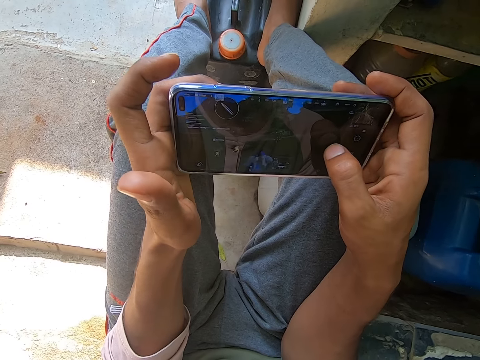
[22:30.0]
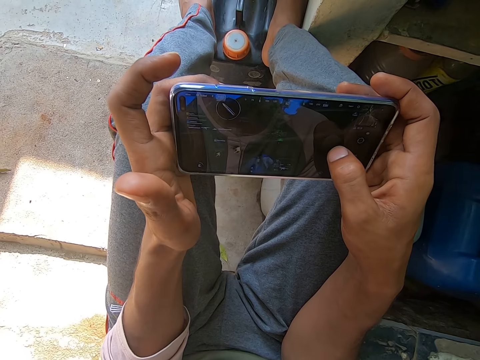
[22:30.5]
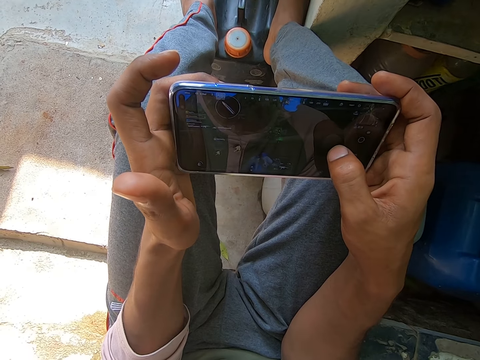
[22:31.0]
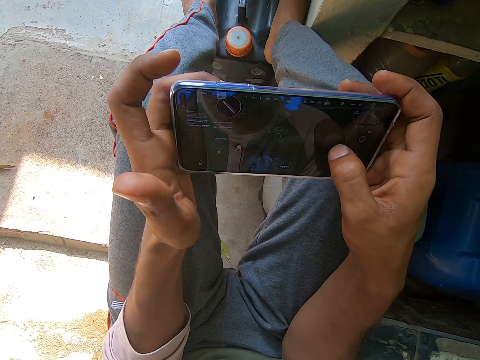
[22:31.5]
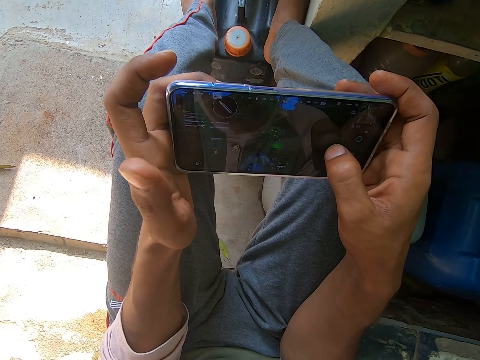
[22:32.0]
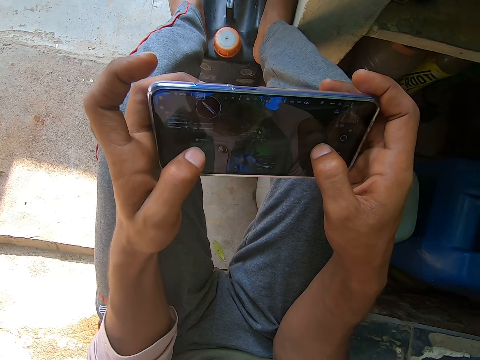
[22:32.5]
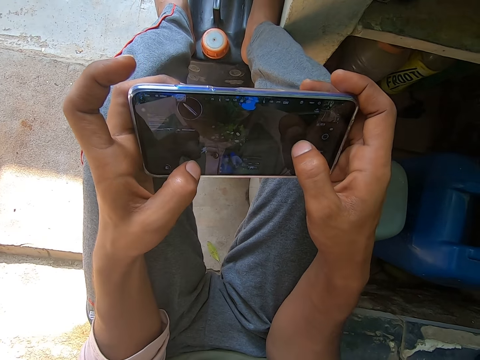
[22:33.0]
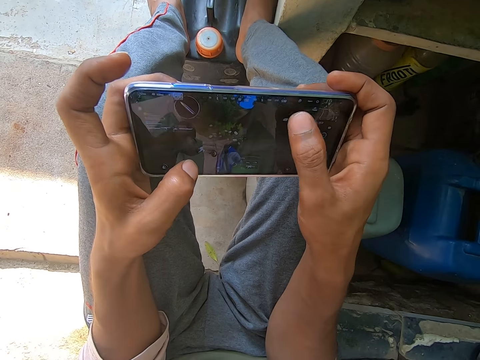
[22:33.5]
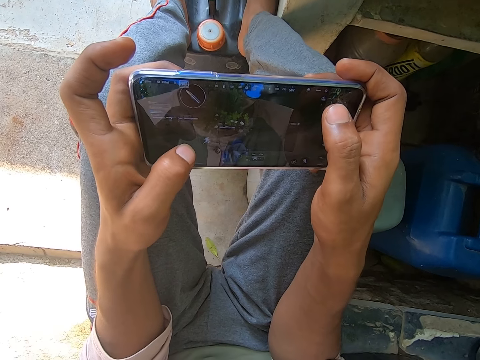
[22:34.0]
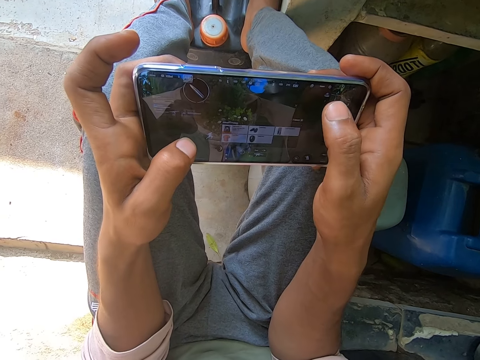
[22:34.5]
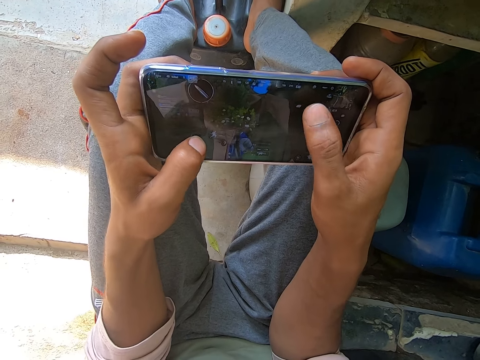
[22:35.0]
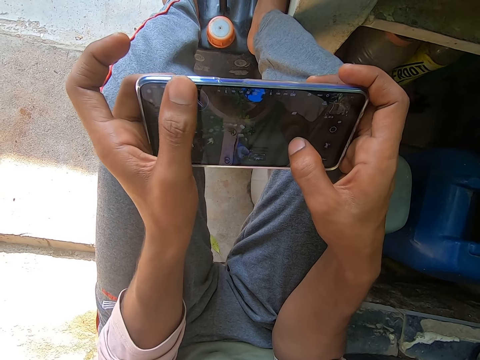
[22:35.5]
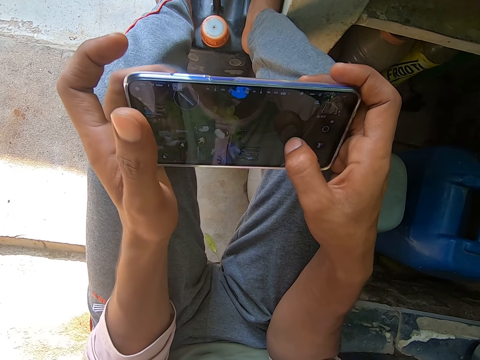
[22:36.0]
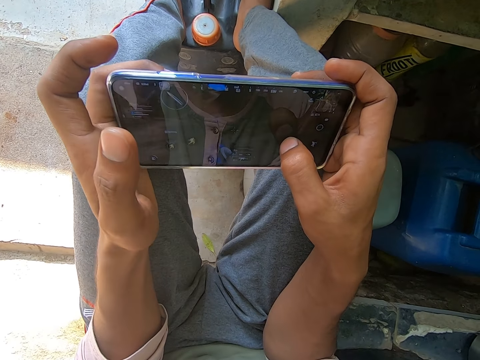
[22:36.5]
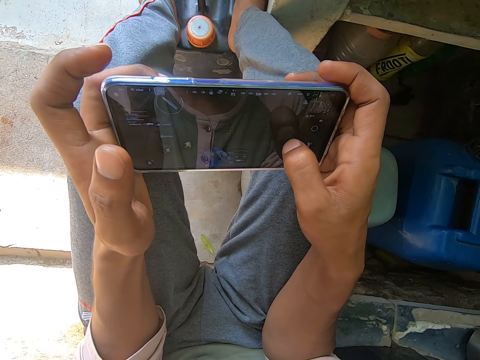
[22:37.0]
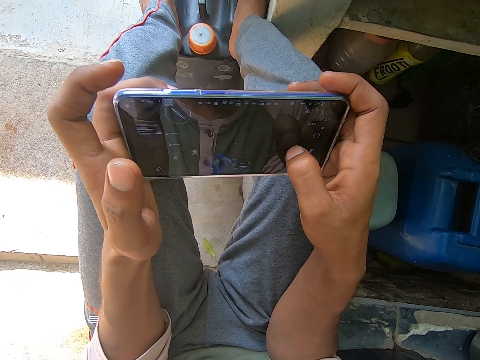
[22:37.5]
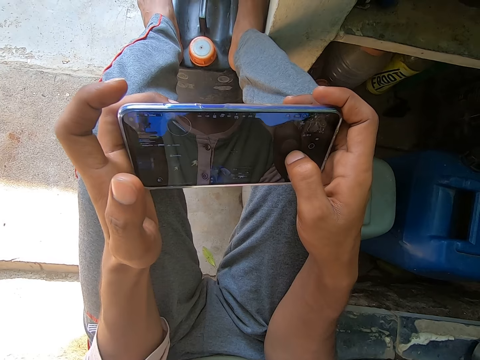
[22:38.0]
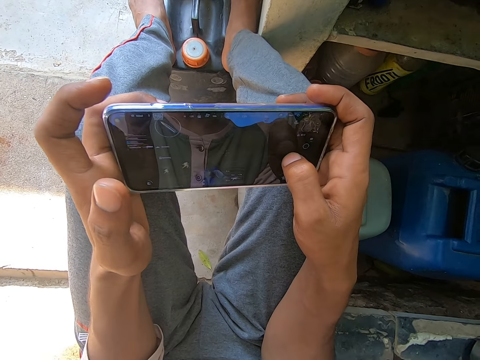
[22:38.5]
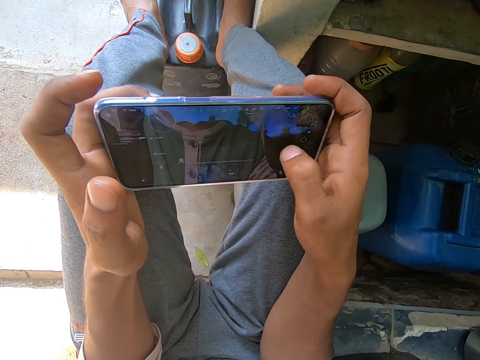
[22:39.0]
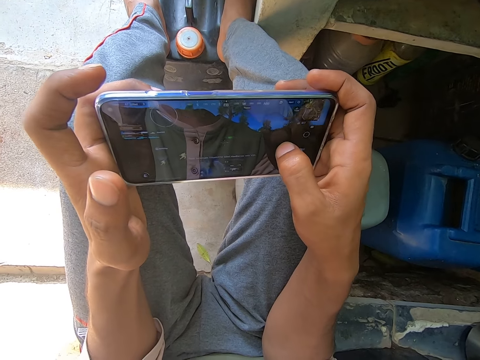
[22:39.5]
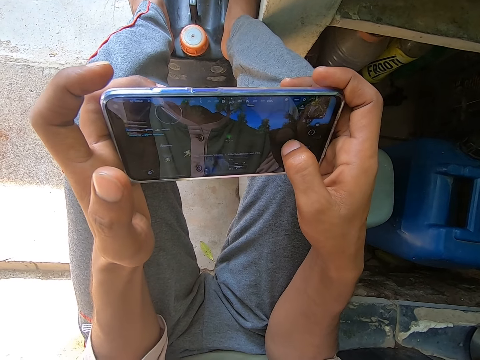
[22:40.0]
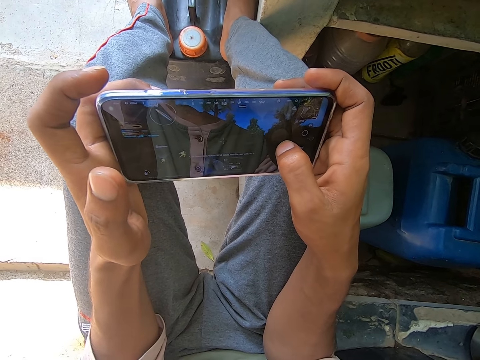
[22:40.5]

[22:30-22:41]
The camera wearer puts a finger on the screen. They lift the finger from the screen.

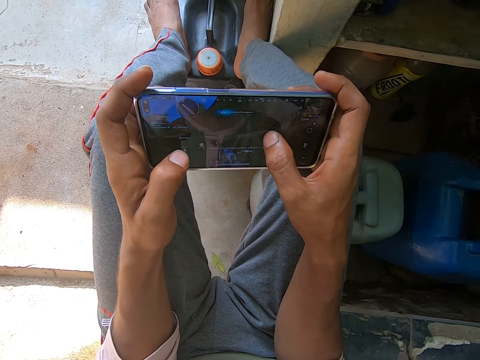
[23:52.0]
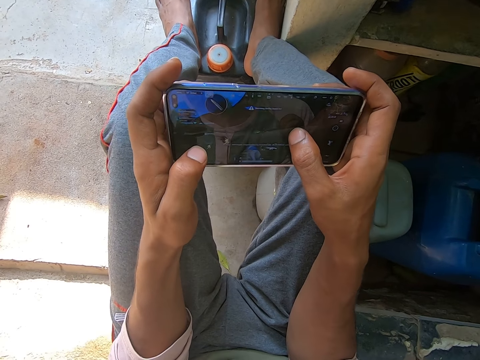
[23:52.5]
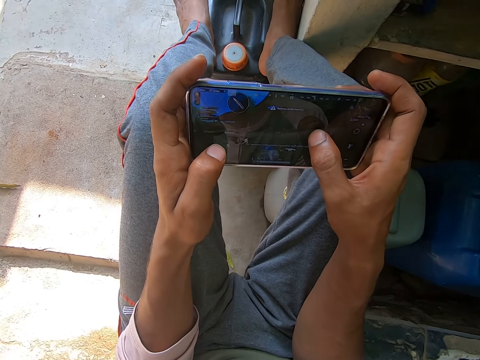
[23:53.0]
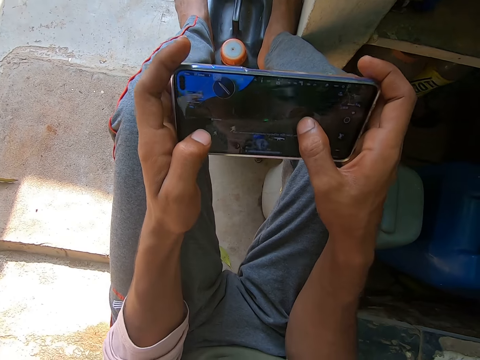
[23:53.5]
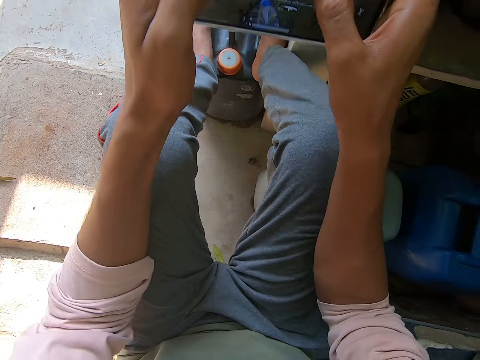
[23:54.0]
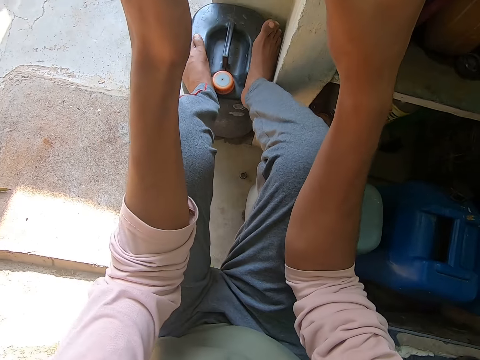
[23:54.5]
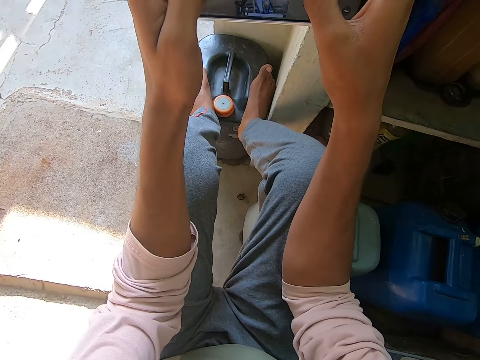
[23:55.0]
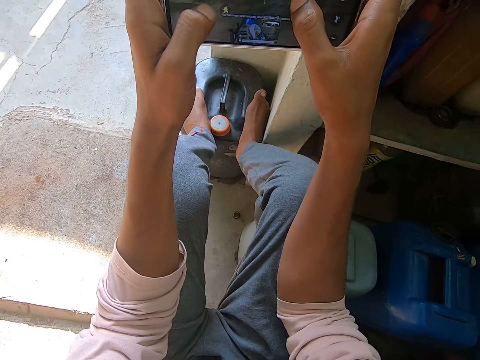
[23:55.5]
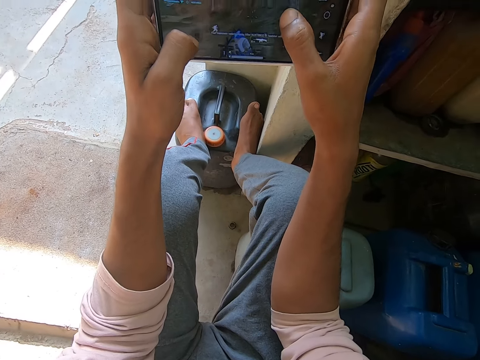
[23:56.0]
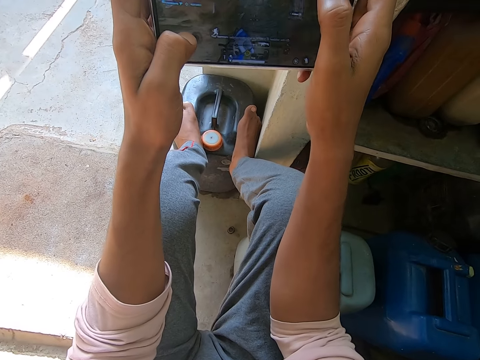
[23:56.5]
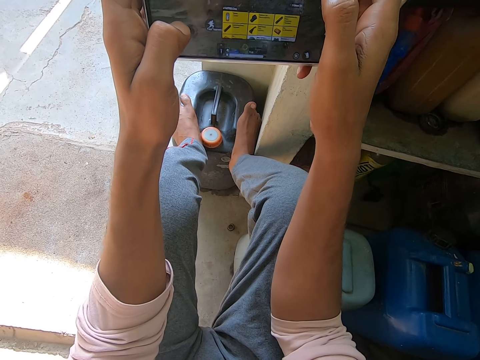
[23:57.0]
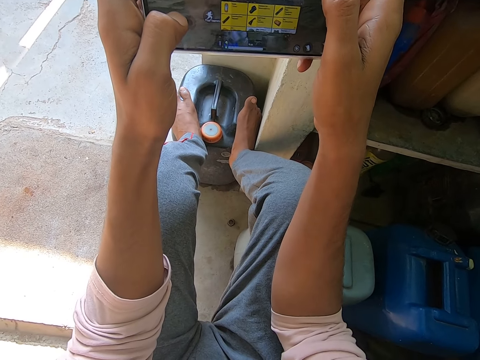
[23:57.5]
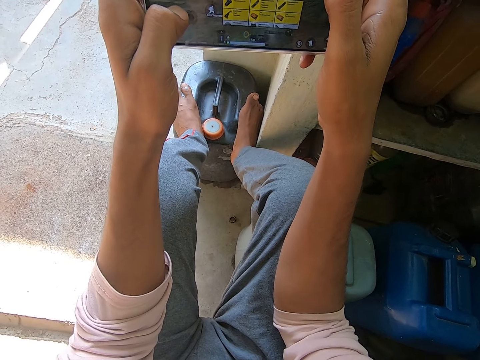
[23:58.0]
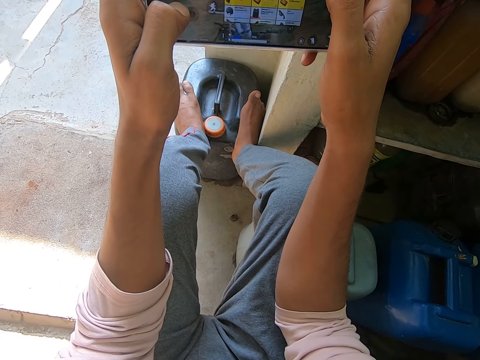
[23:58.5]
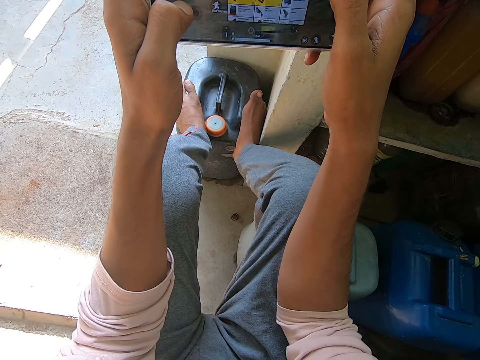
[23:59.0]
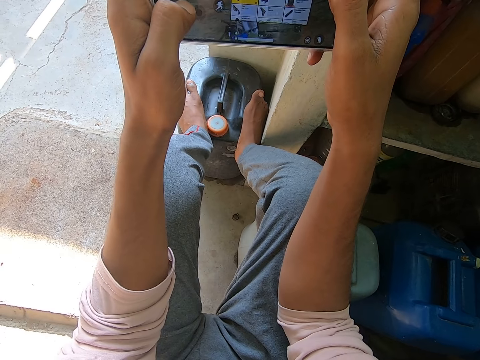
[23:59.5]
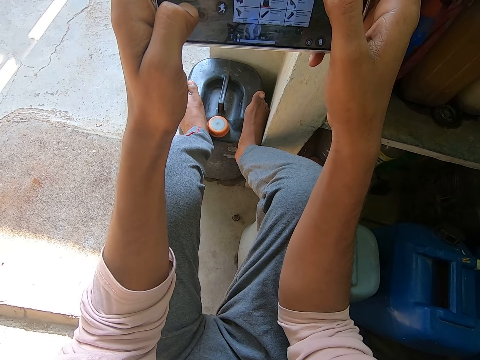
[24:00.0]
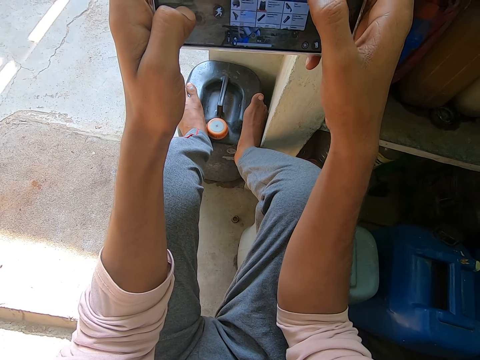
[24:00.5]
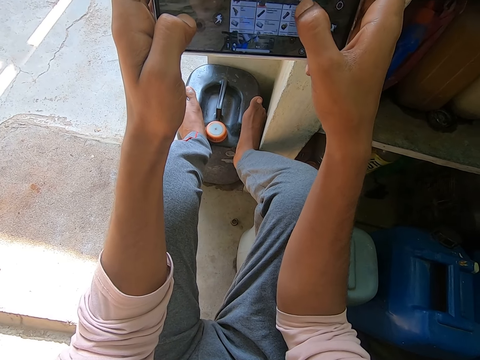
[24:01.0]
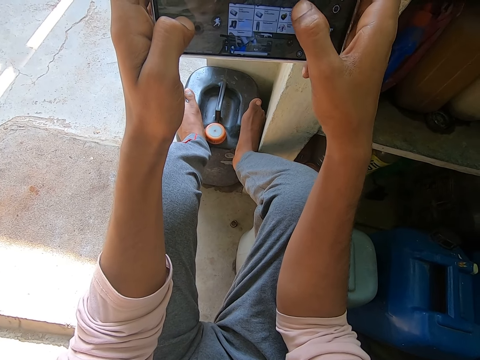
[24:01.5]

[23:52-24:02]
The camera wearer adjusts his hands. He stretches his hands. He plays the game.

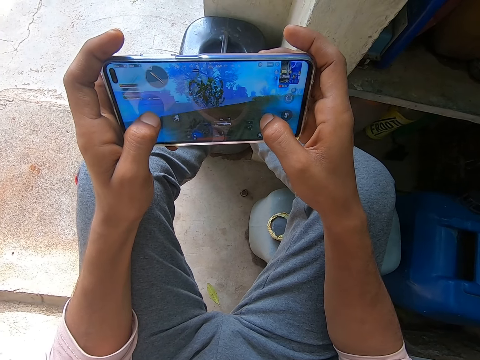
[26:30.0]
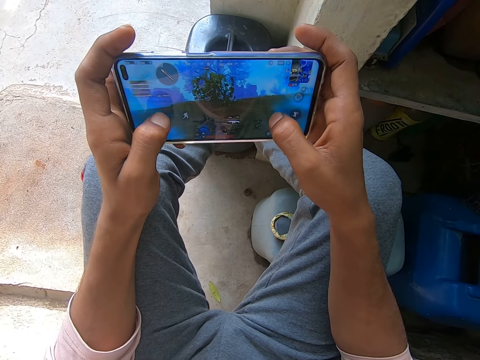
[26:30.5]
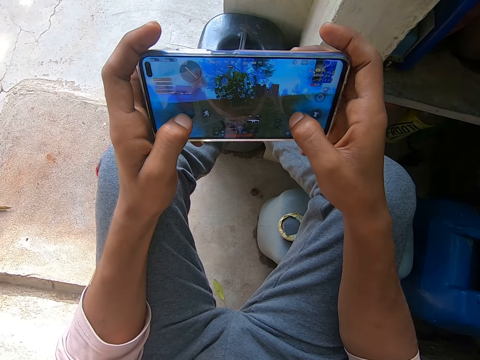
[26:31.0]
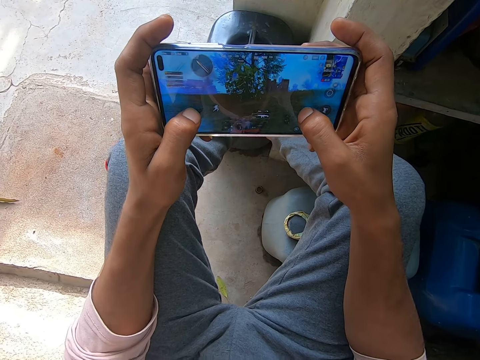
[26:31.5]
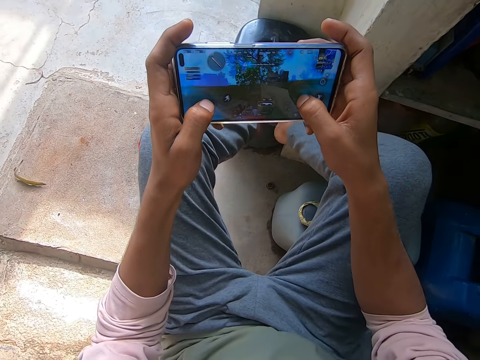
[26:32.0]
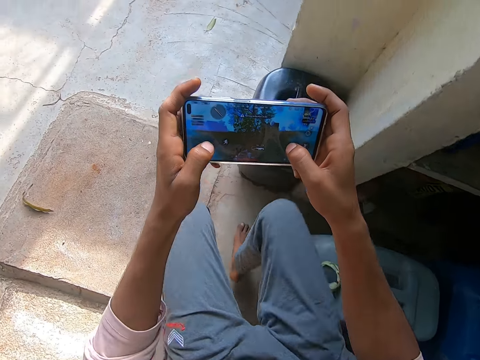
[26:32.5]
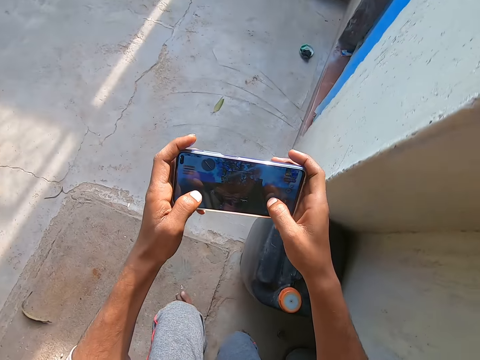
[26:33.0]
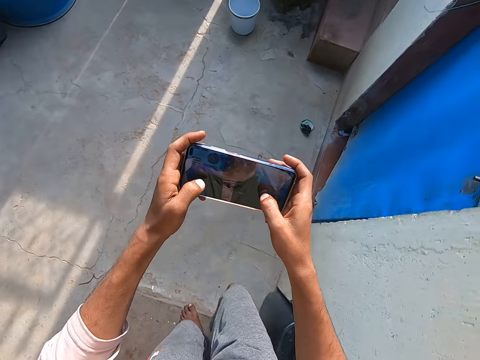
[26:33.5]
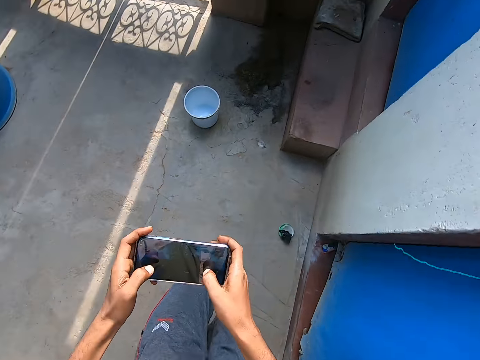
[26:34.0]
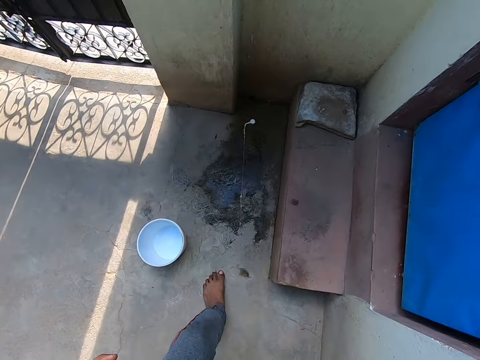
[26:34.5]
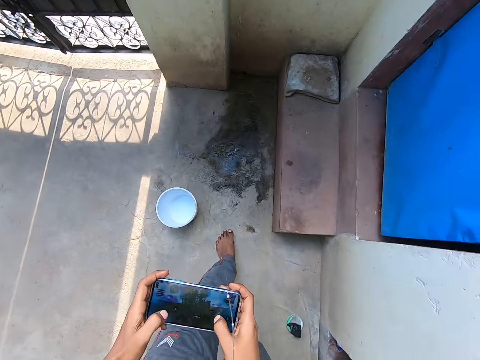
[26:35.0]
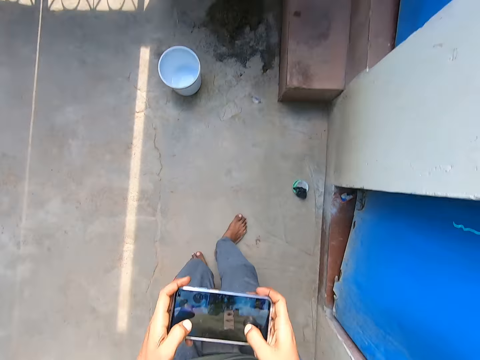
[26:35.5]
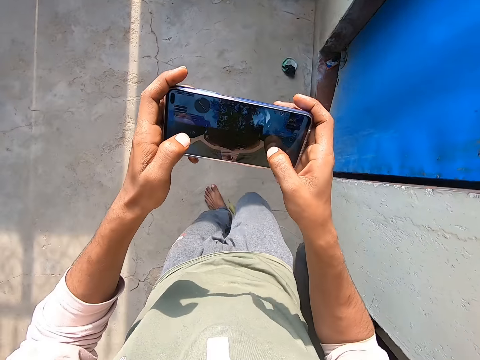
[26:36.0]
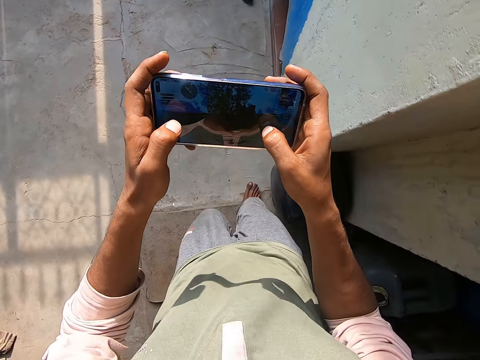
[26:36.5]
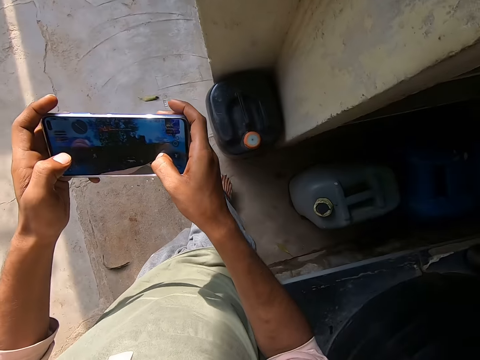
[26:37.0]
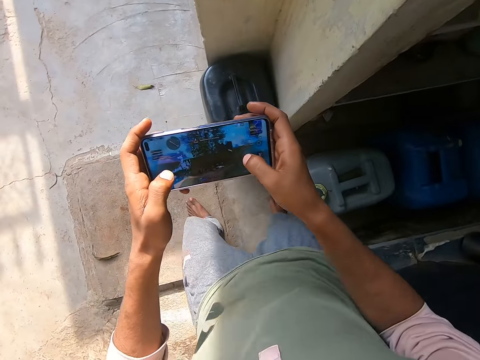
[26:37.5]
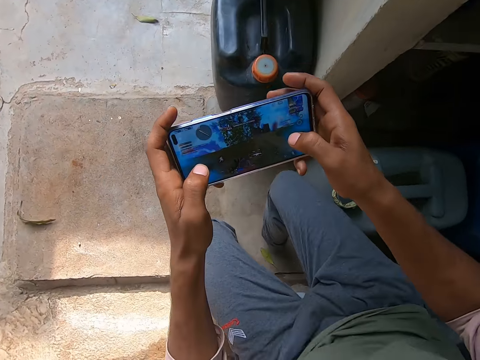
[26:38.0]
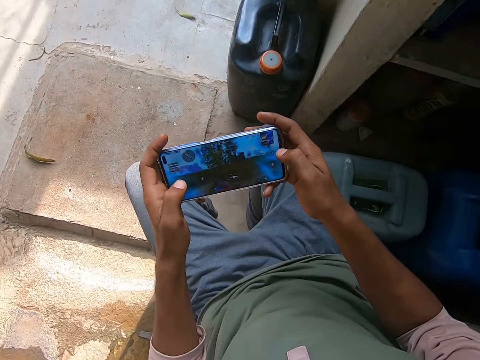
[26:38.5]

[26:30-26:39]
The camera wearer stands up. He walks forward. He spits on the floor. He walks backwards. He plays the game on the mobile phone in his hand. He sits down on a water tank base slab.
